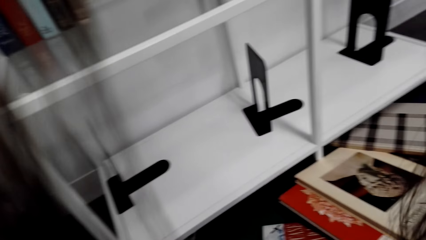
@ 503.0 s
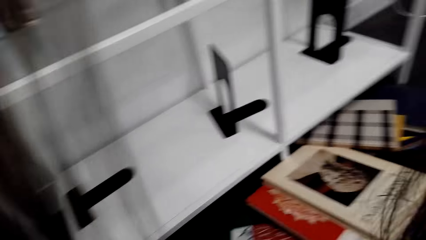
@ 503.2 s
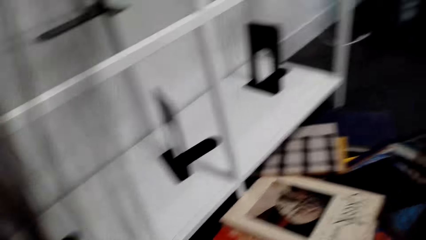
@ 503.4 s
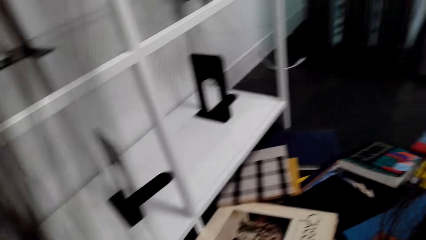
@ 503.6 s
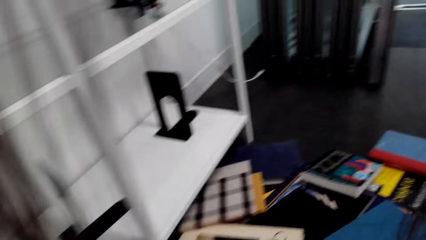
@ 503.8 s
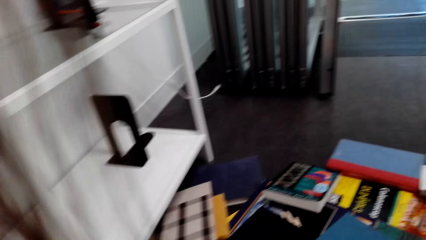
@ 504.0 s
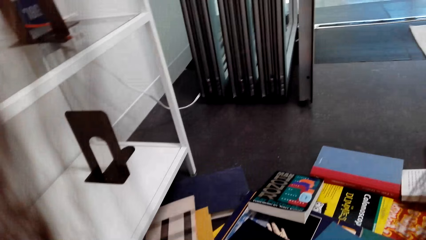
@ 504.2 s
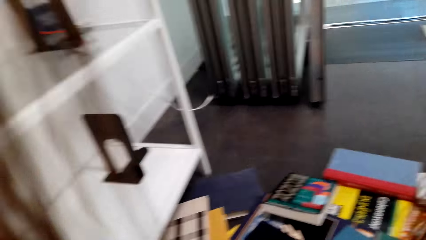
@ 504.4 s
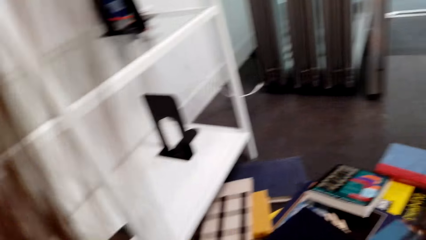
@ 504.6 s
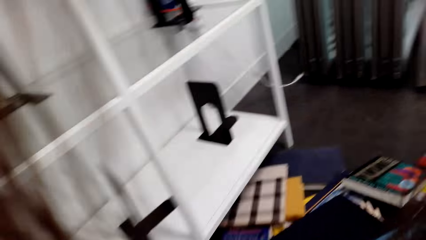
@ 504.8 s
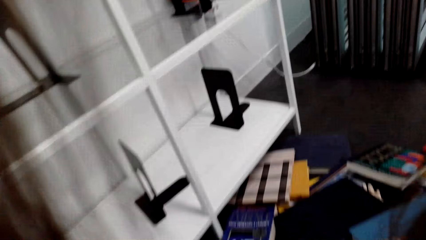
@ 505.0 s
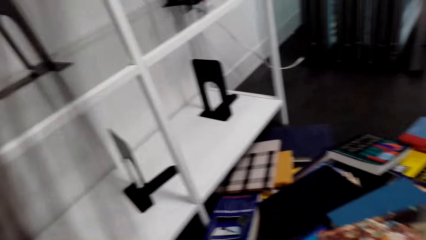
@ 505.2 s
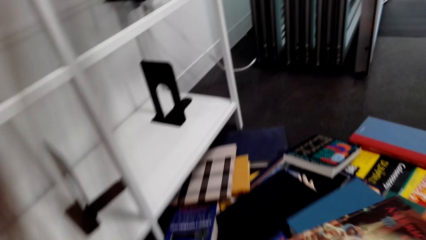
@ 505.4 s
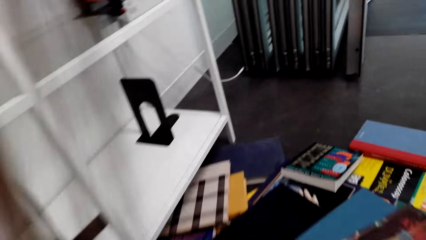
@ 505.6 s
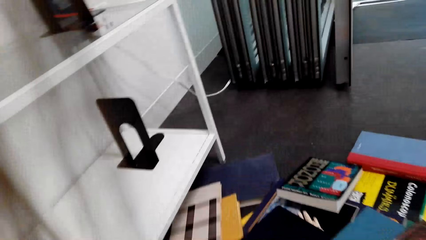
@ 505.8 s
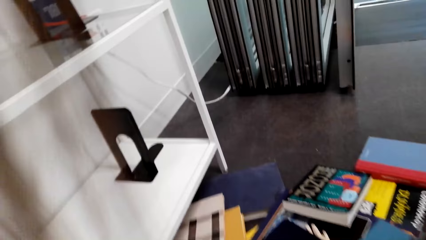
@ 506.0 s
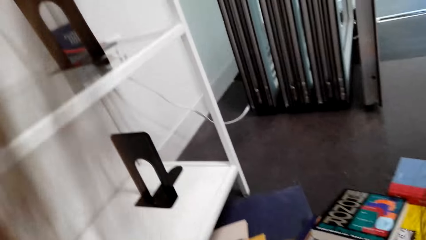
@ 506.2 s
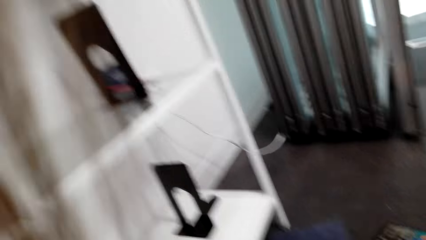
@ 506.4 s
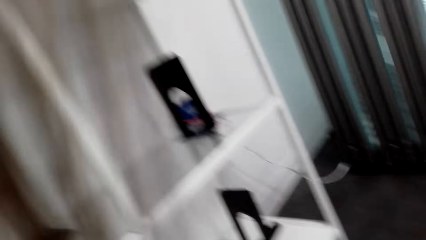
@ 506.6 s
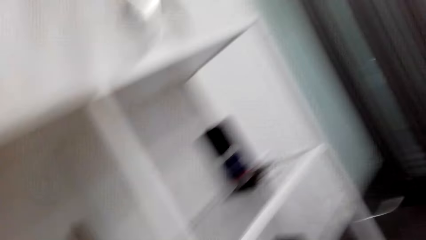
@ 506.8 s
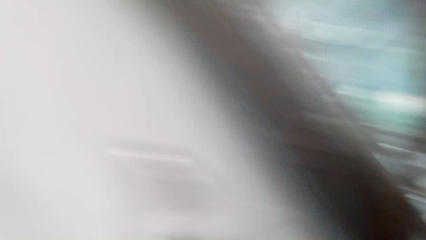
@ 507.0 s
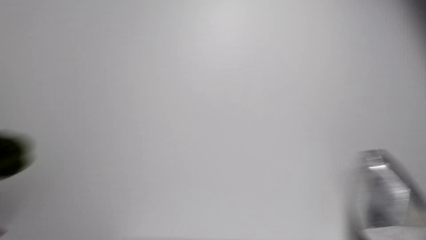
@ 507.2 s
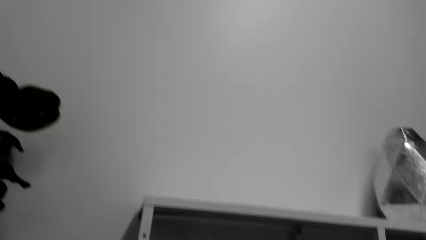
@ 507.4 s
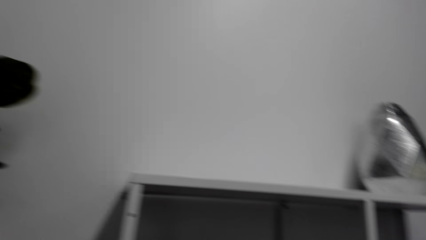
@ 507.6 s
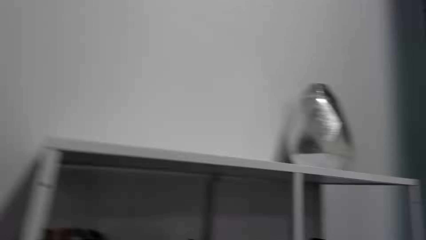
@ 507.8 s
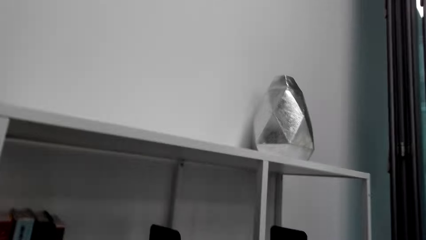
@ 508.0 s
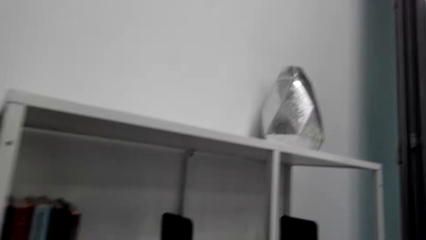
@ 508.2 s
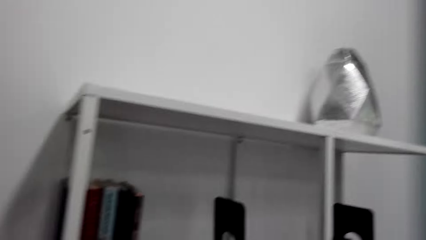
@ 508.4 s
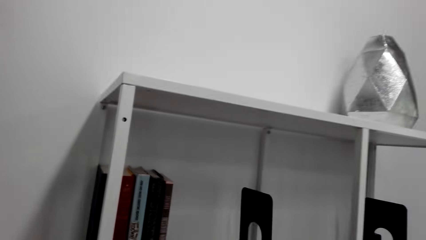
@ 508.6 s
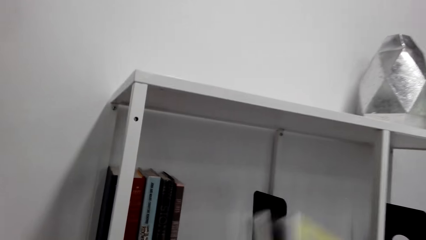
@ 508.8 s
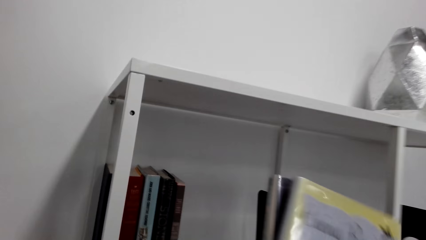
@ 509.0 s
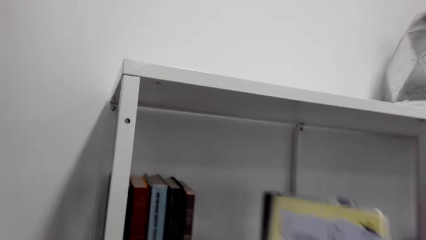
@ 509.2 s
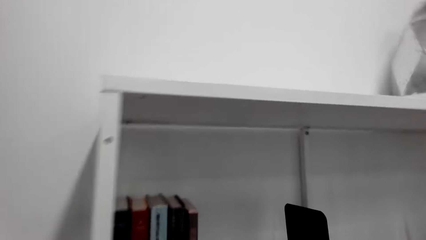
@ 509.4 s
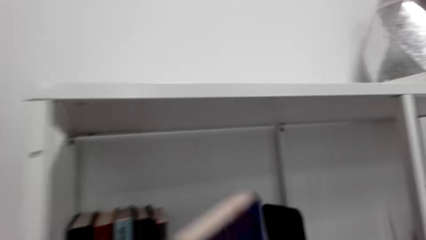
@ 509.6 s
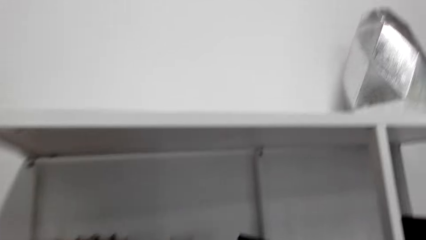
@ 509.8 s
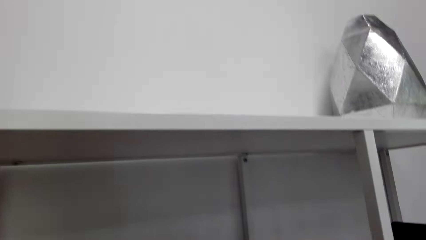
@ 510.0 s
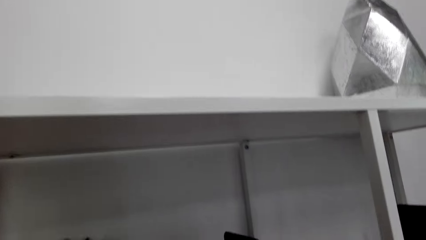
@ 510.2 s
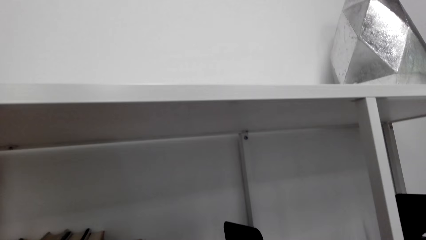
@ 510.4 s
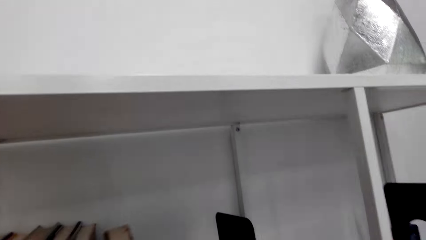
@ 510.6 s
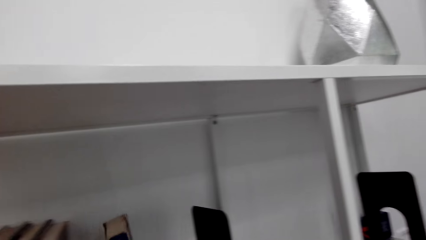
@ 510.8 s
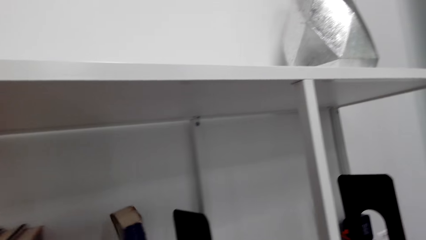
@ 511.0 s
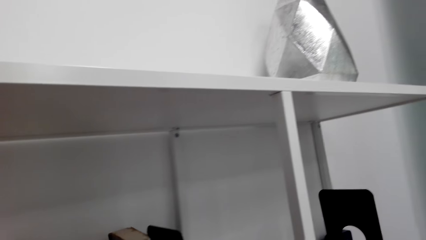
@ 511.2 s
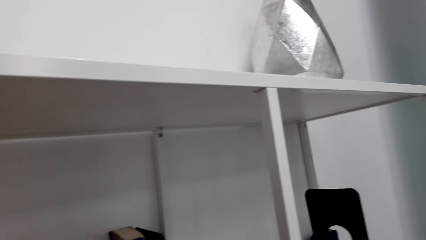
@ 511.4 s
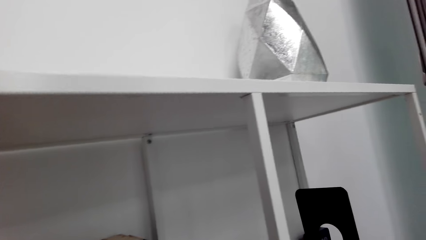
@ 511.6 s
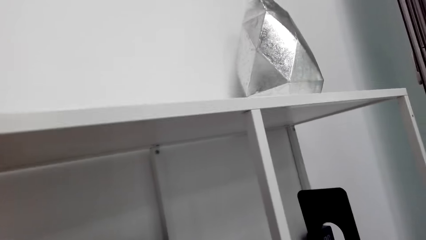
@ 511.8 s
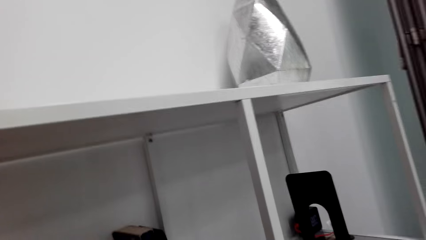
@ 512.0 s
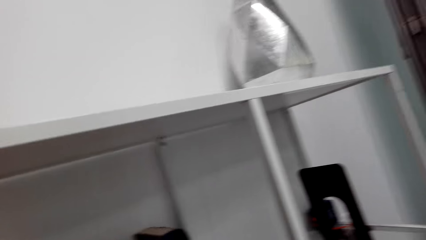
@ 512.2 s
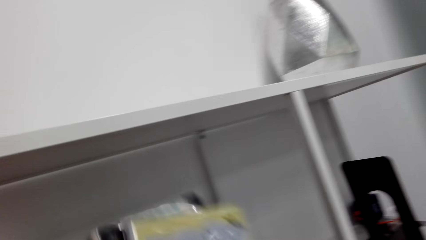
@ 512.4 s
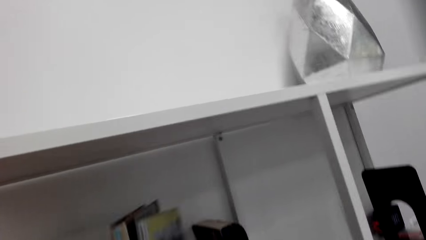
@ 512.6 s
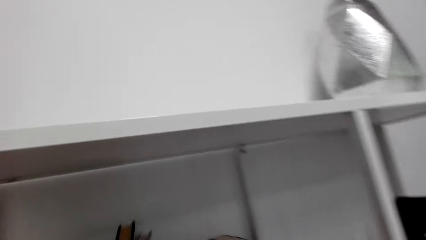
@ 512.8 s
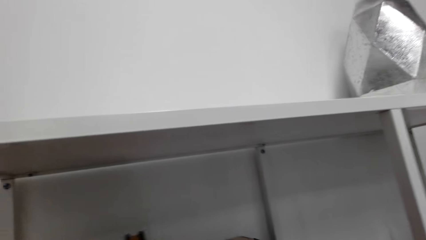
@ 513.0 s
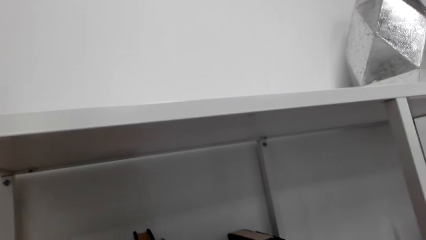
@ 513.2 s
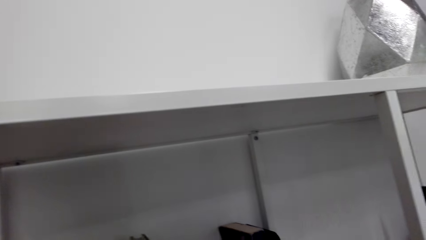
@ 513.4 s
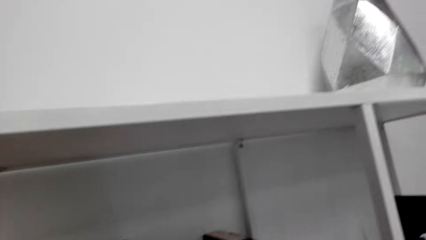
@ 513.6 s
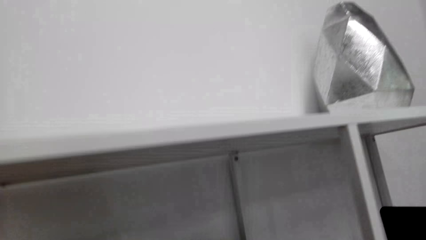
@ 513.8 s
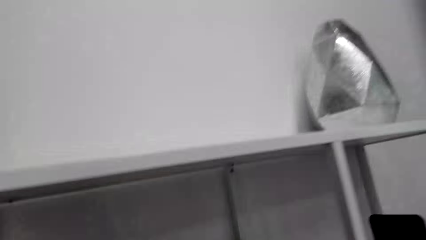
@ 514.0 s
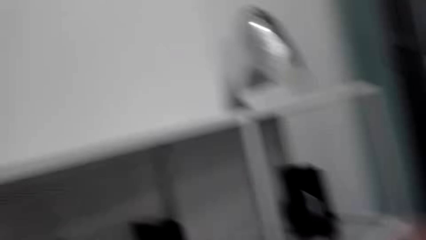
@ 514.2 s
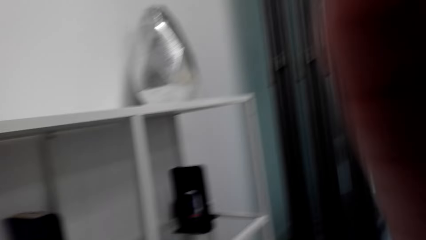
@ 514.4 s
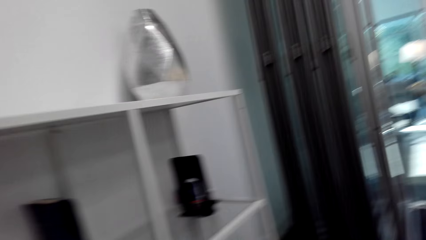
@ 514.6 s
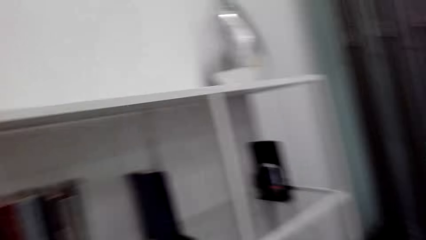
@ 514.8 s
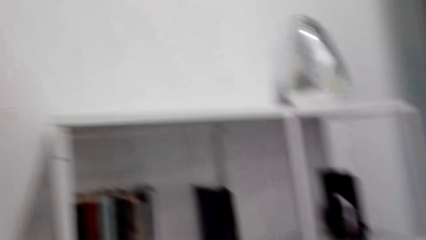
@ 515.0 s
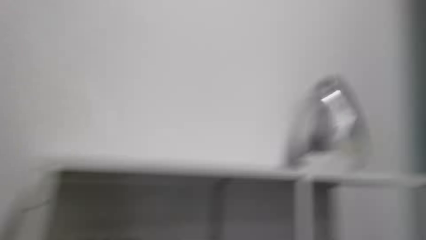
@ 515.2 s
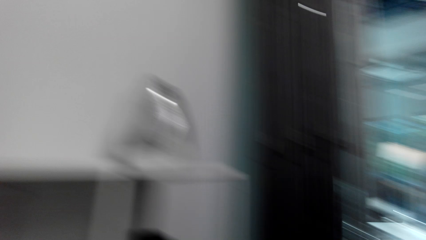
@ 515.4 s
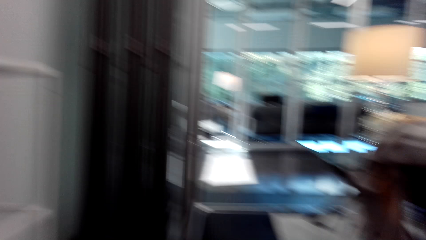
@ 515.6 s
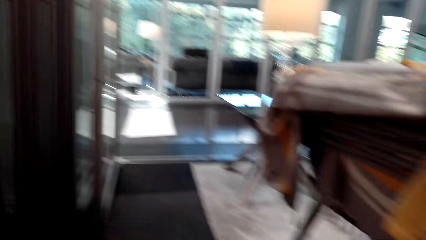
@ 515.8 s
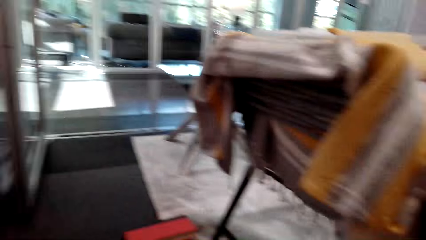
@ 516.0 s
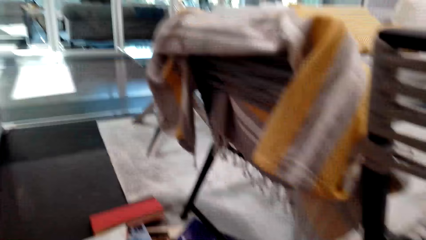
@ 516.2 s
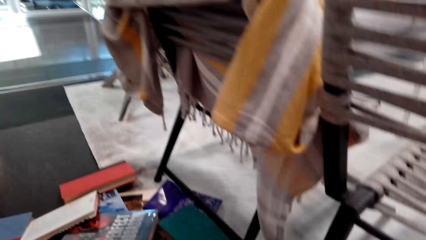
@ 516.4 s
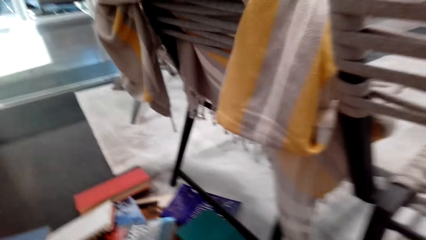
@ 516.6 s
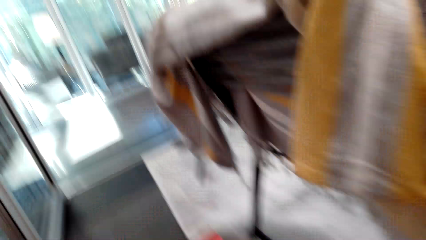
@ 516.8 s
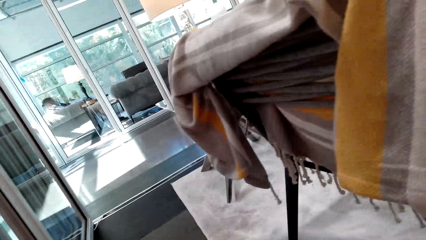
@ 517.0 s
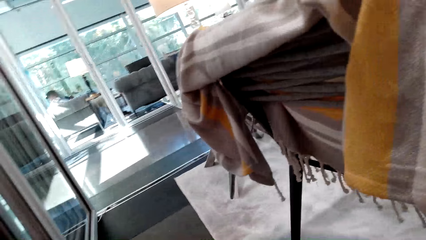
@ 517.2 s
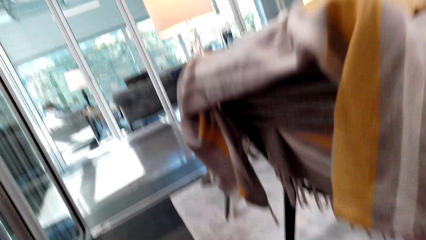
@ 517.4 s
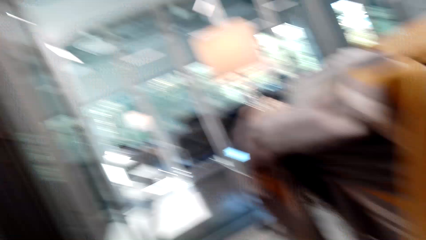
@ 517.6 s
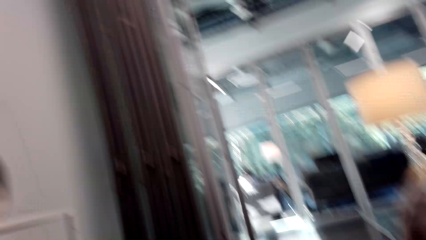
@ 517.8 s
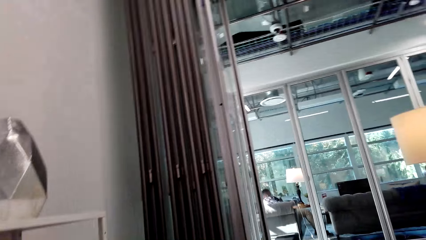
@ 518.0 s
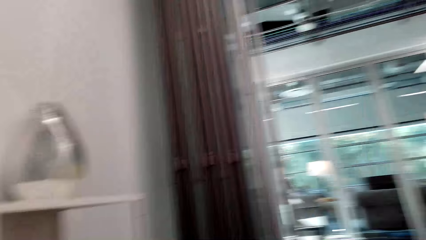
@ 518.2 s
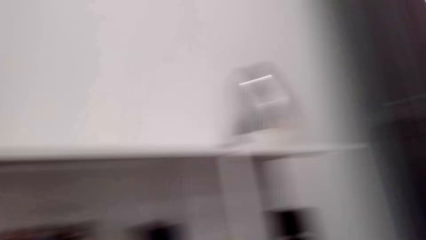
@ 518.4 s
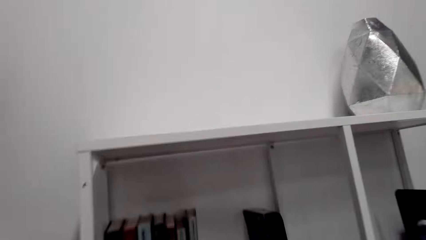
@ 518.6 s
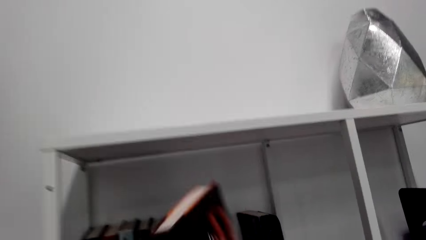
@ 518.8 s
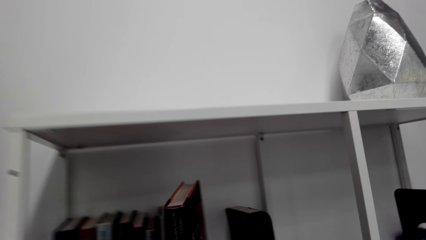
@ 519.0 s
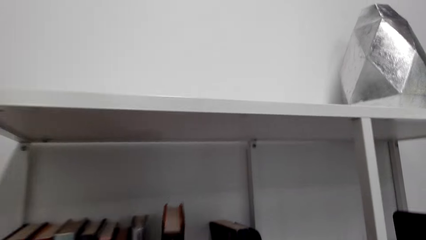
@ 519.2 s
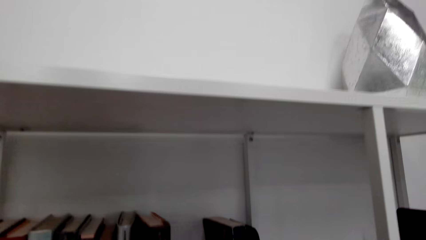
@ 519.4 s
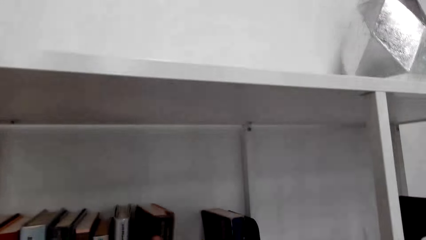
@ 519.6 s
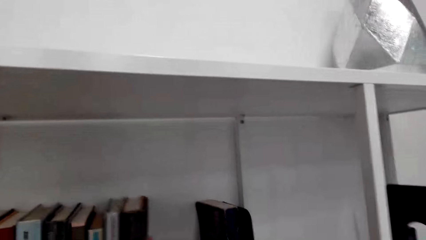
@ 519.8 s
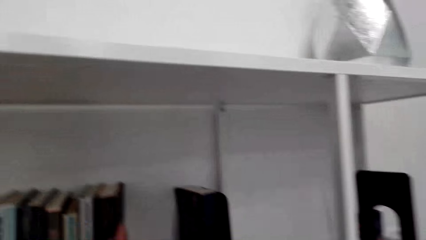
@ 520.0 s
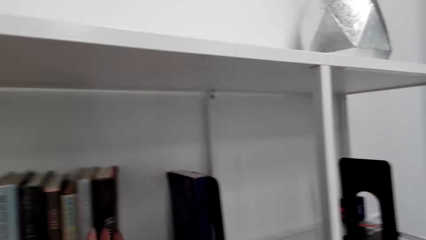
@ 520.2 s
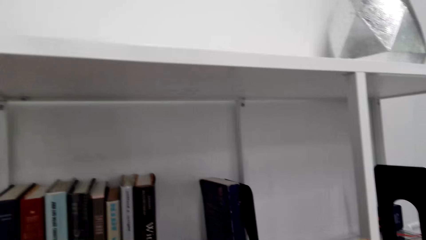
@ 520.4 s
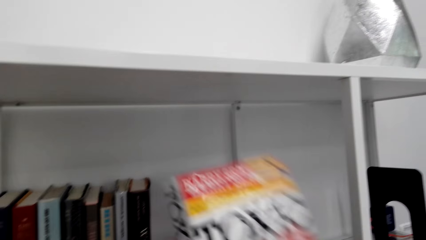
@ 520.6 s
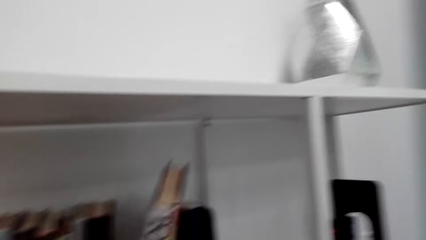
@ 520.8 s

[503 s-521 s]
The camera wearer looks around a room. They adjust books on the floor. They place the books on the shelf. They look around the shelf. They look around the room. They arrange books on the shelf. They look around the room. They walk in the room. They place a book in the shelf.
